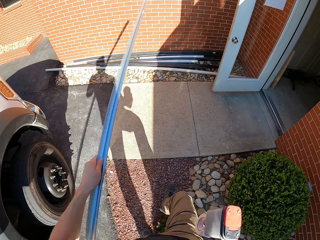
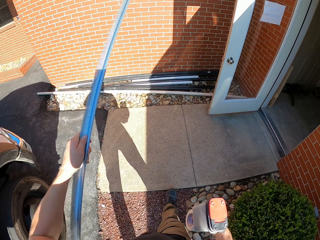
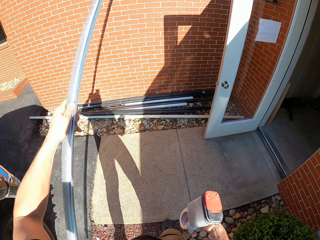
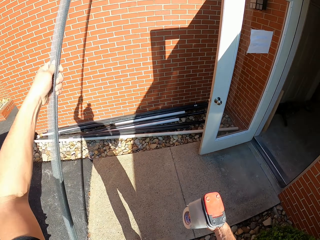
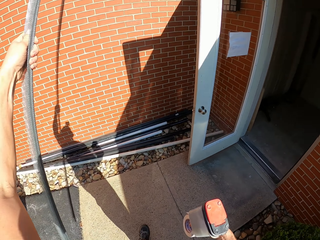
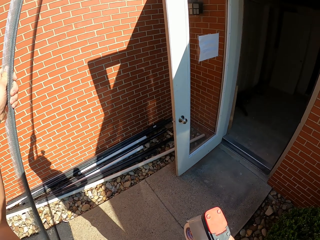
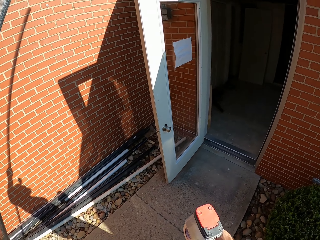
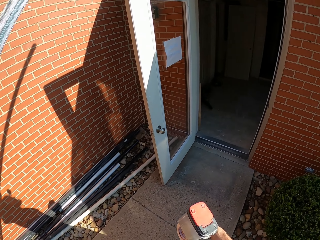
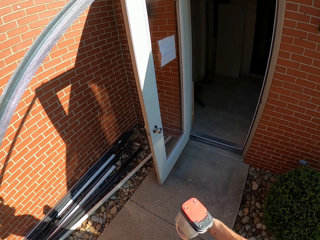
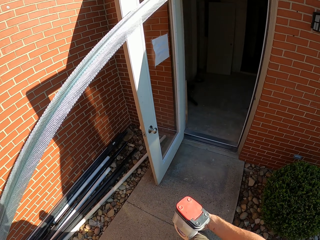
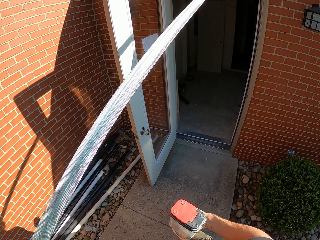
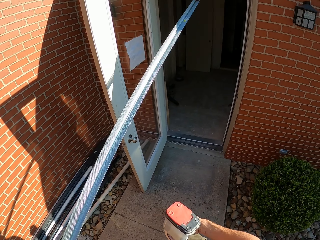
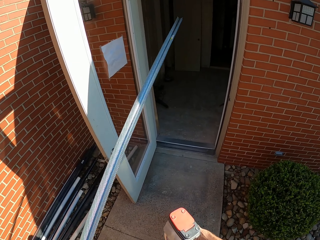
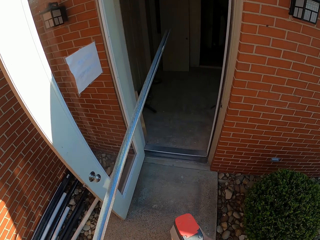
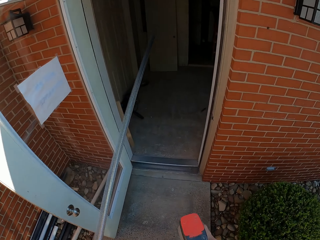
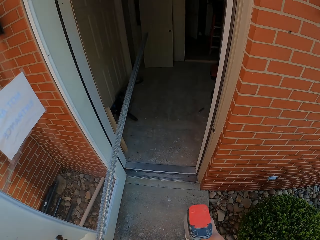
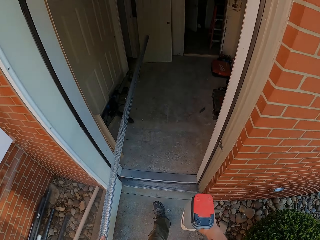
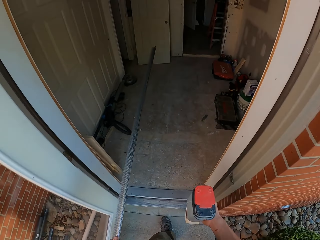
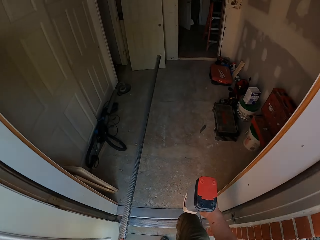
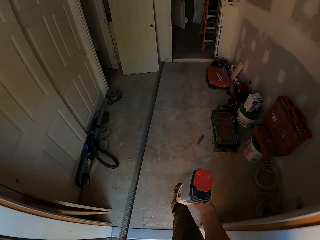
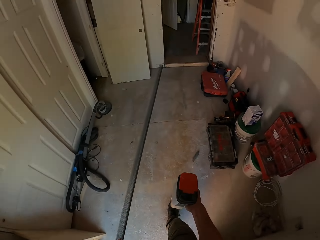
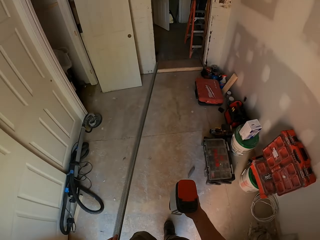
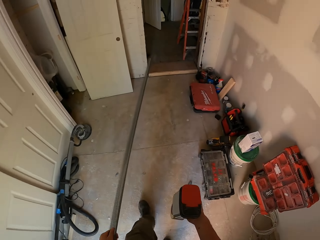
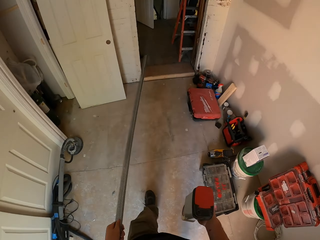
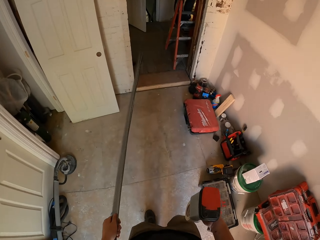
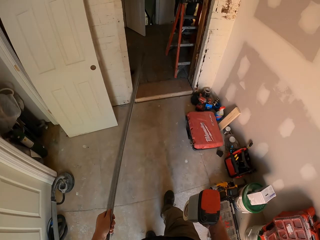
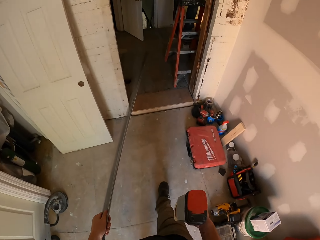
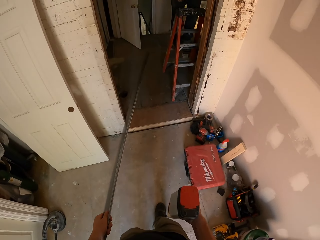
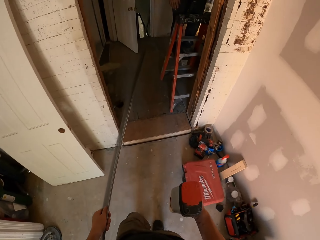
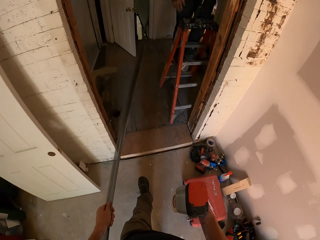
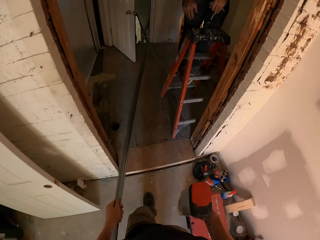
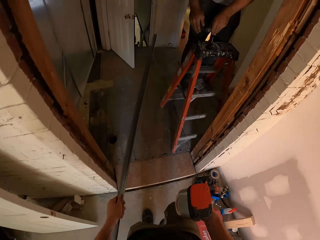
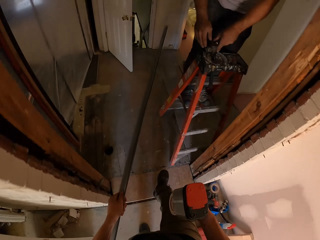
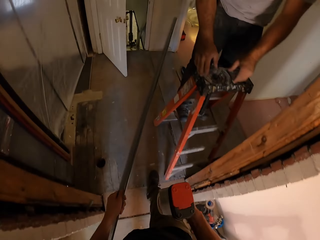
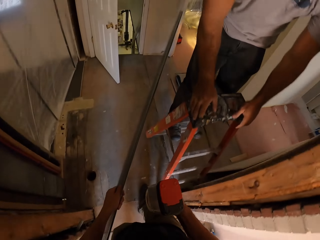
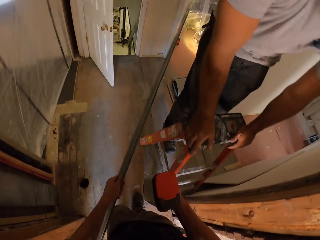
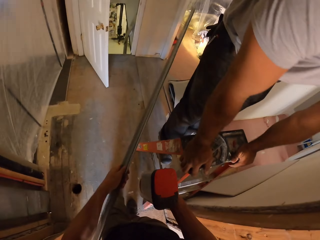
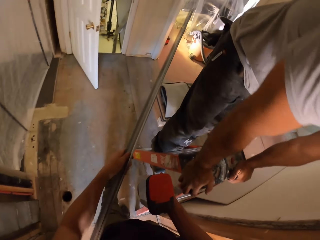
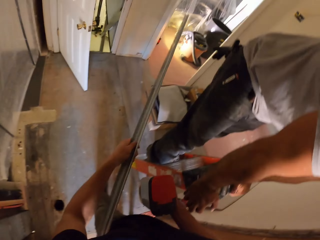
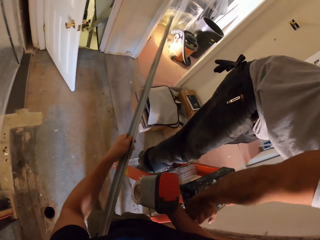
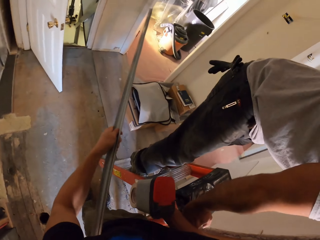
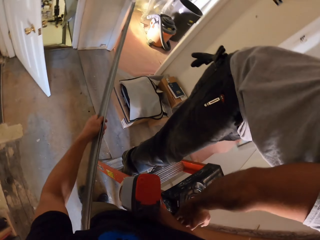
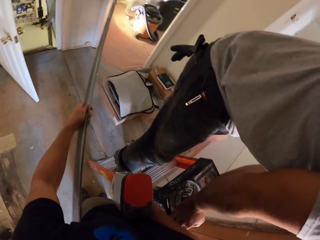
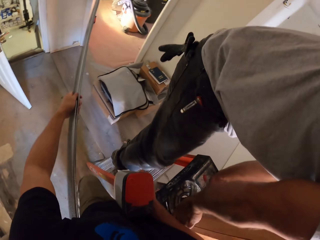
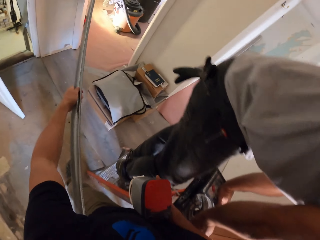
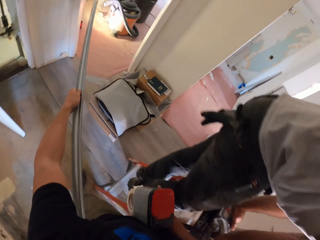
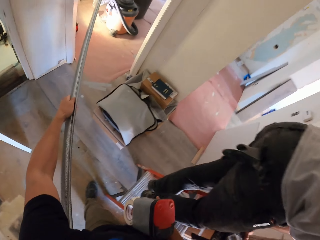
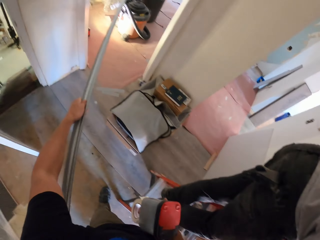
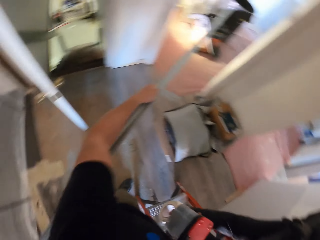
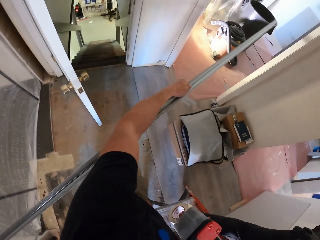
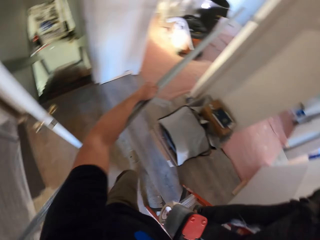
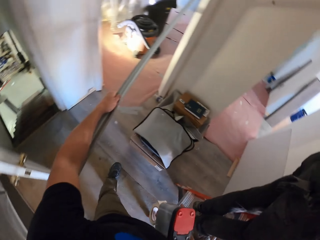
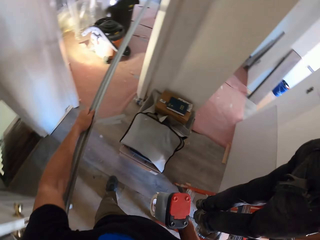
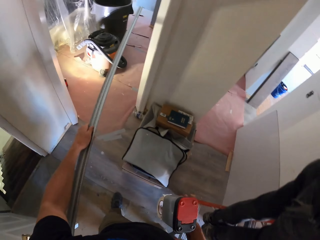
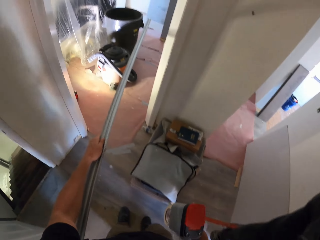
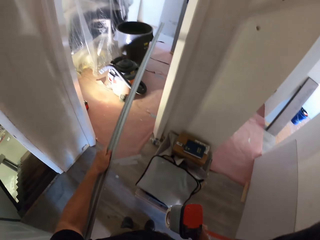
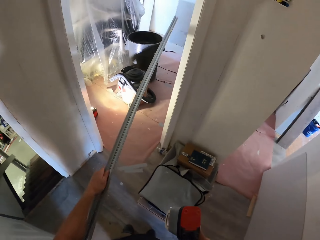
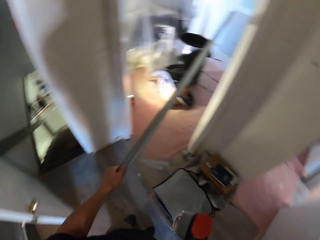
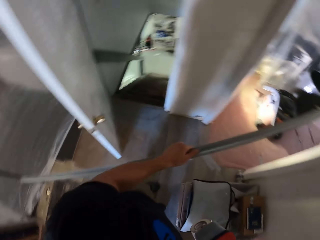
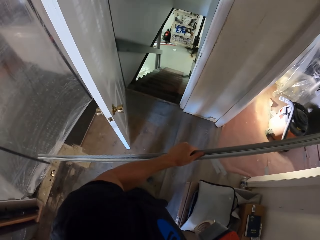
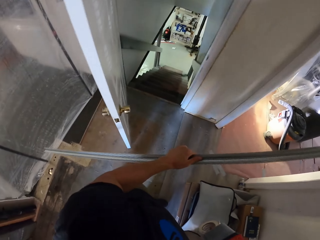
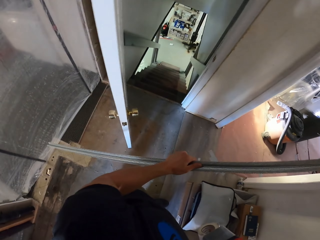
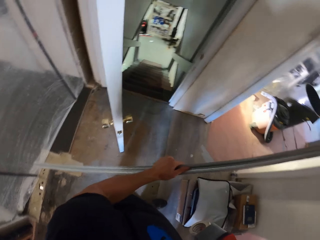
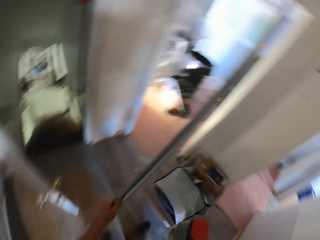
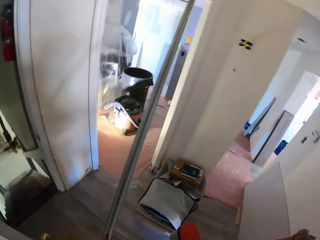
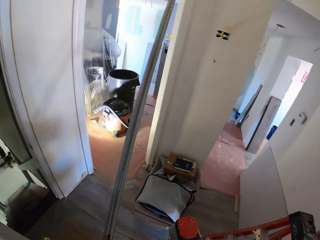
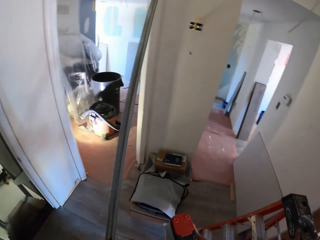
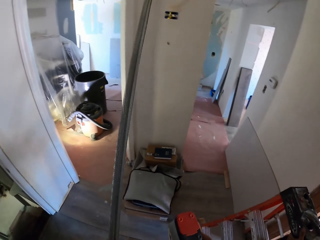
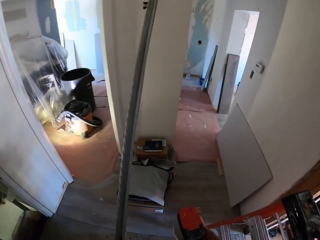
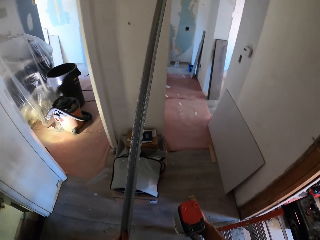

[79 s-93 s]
The camera wearer walks into a house. They adjust the meshes.

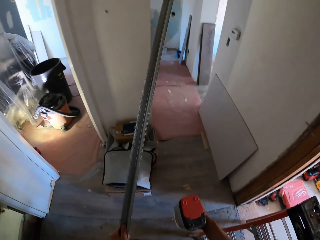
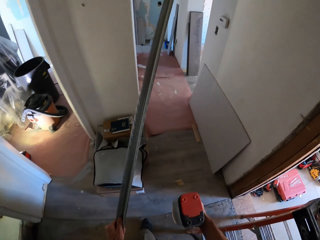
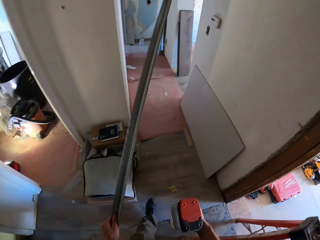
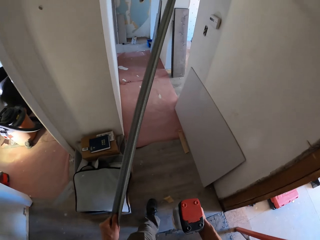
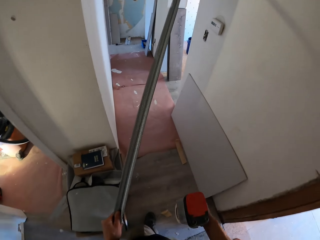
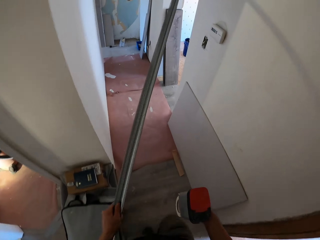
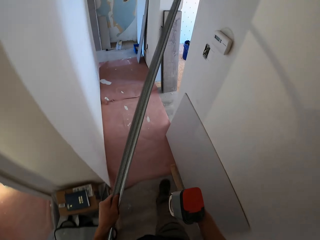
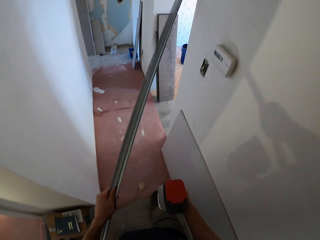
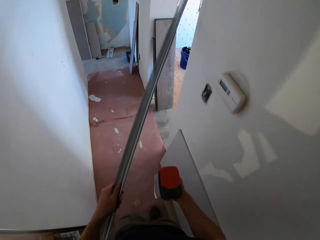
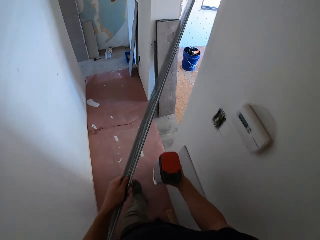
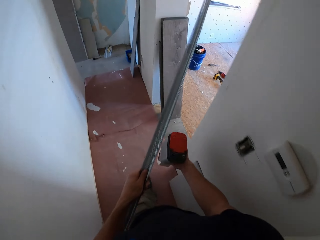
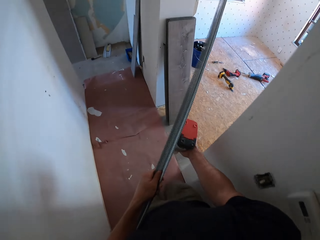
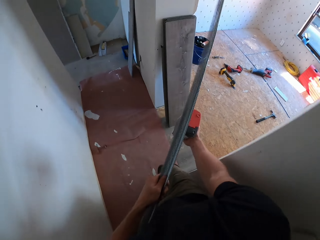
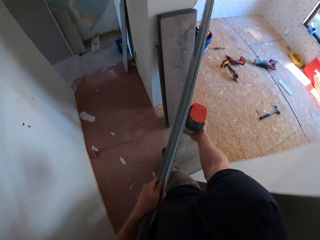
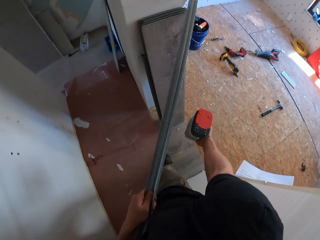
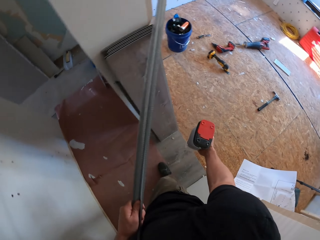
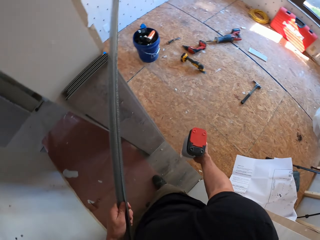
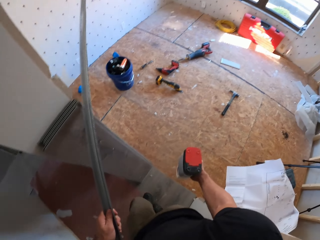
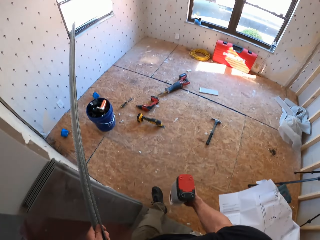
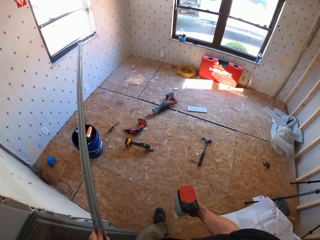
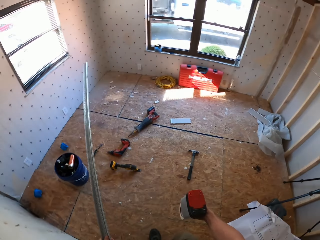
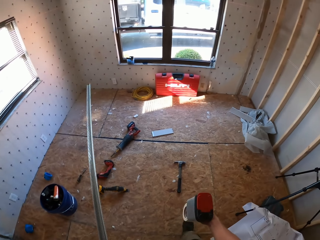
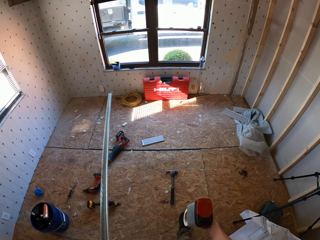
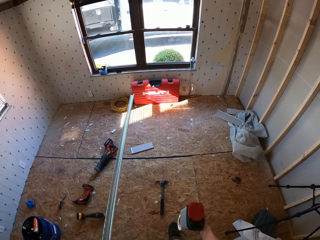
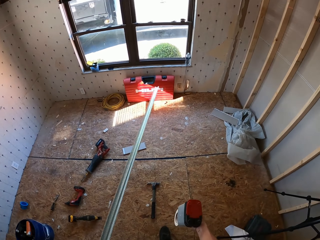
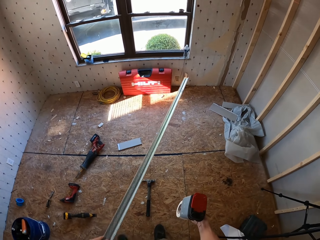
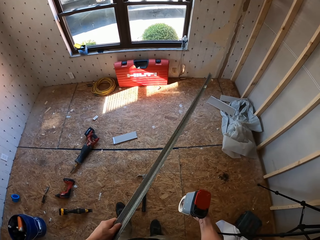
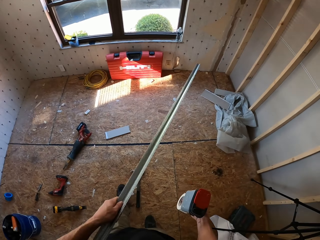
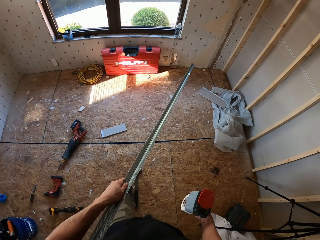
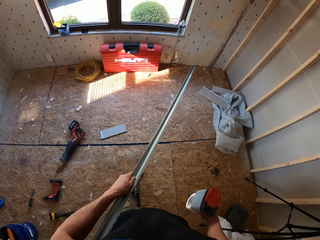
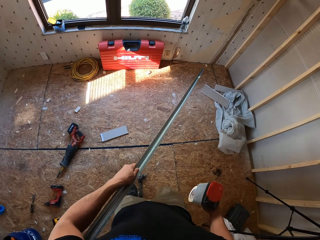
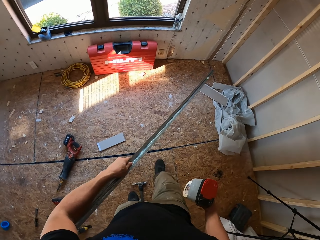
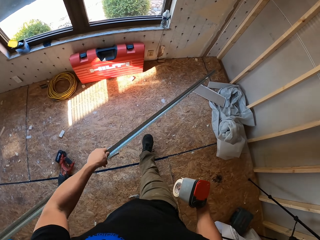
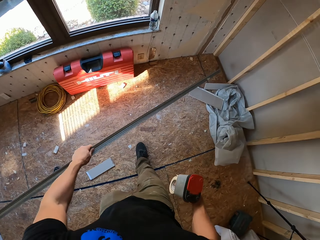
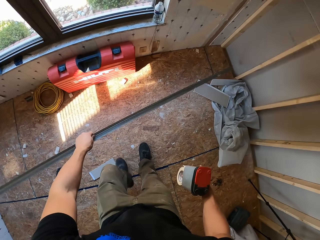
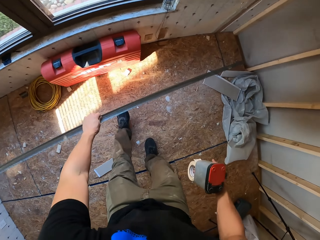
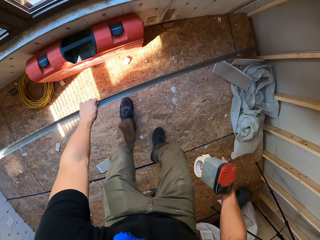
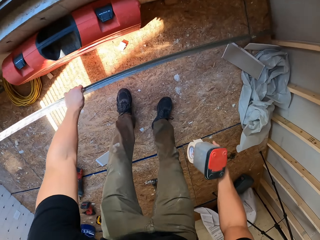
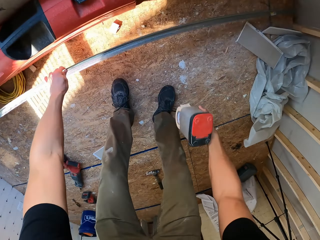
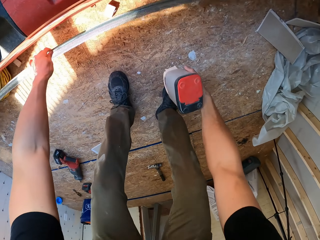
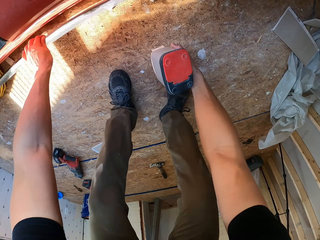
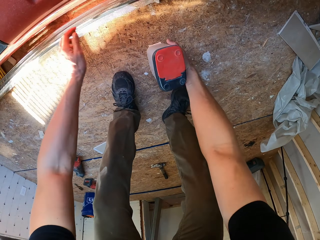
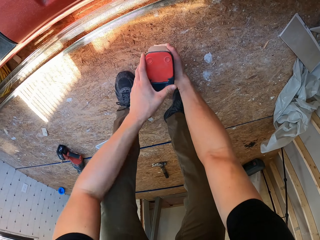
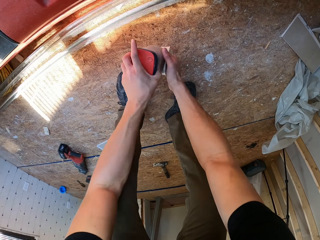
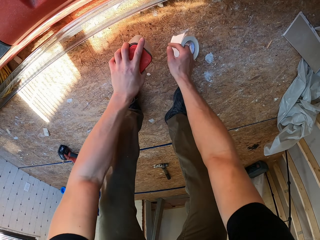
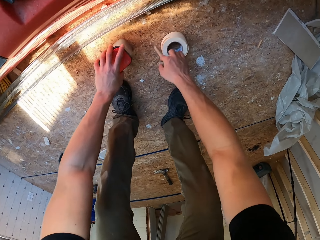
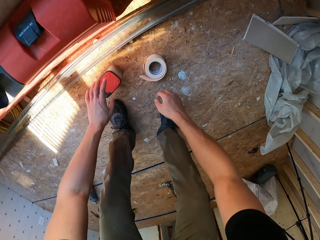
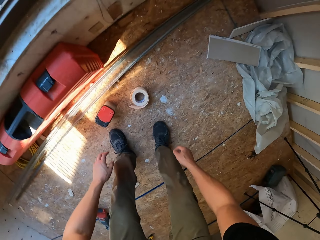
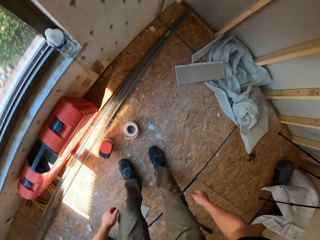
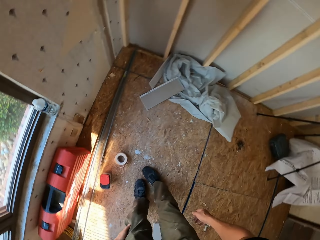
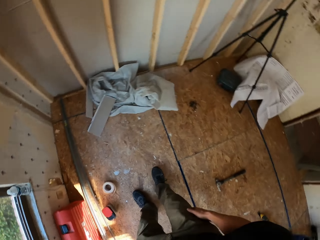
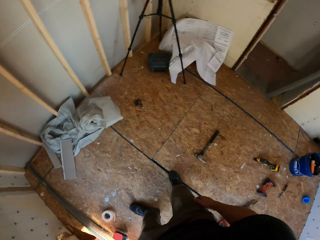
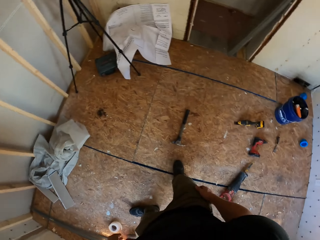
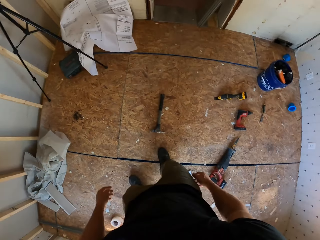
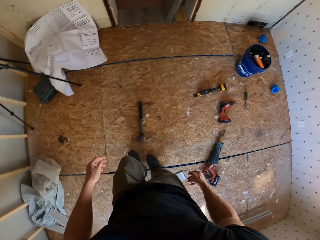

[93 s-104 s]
The camera wearer walks around in the house. They put the meshes on the floor. They put the container, a nail can, and the tape on the floor.
